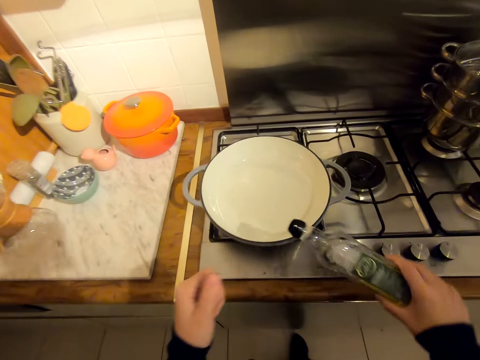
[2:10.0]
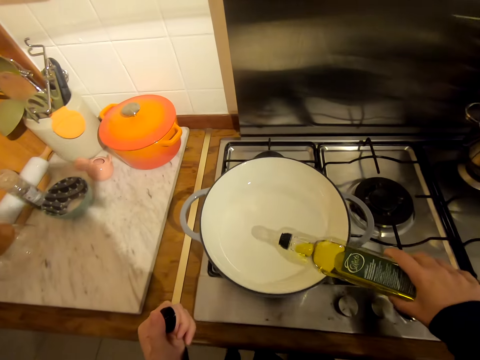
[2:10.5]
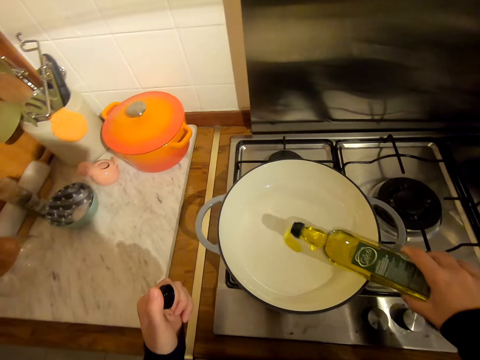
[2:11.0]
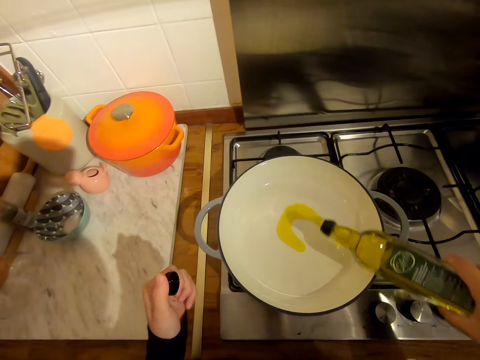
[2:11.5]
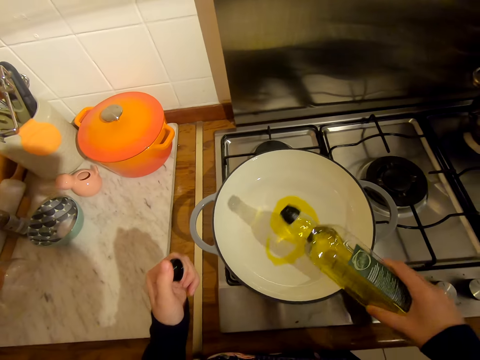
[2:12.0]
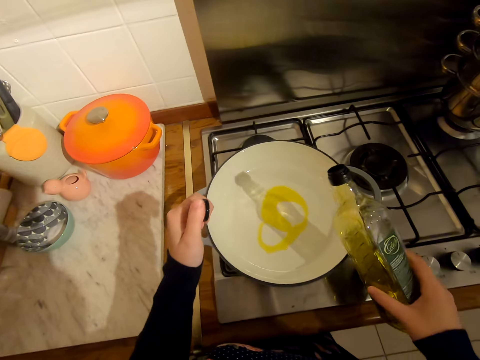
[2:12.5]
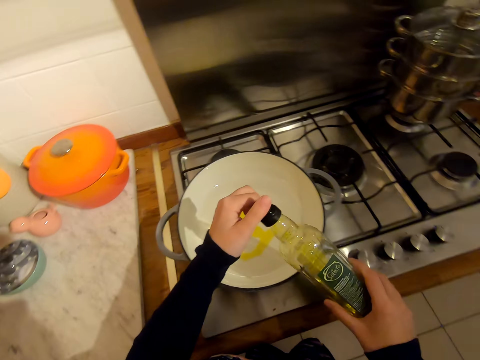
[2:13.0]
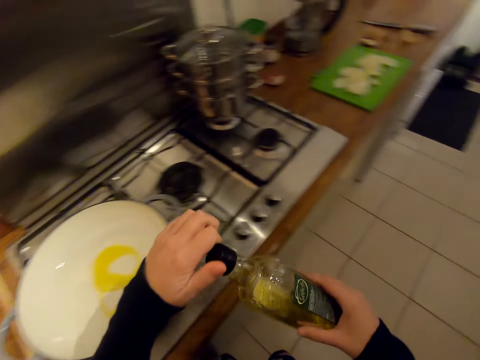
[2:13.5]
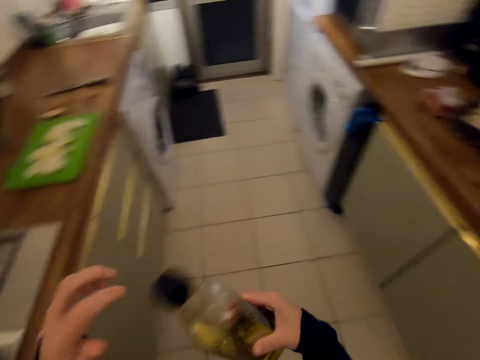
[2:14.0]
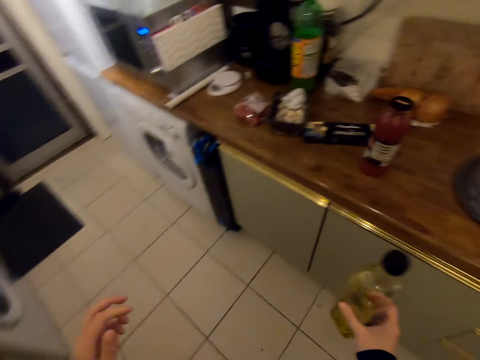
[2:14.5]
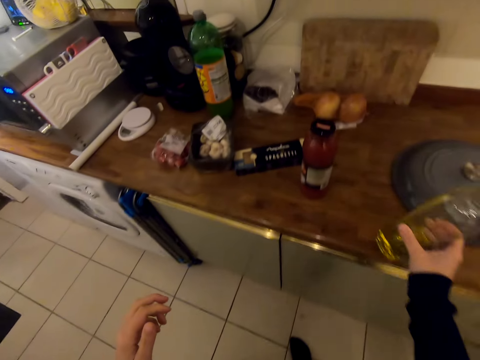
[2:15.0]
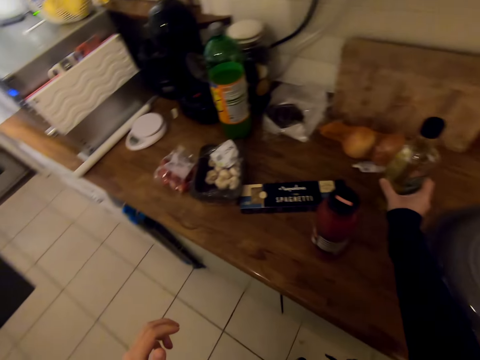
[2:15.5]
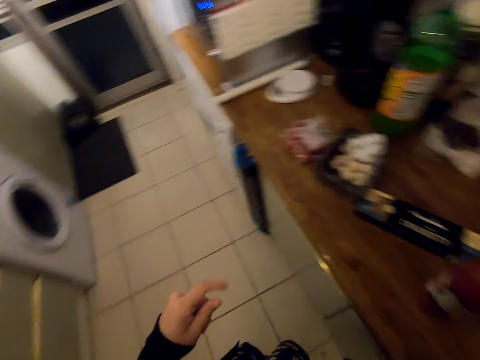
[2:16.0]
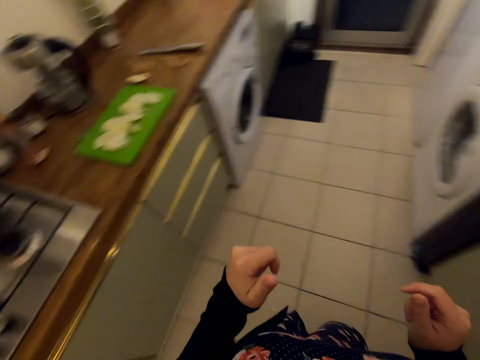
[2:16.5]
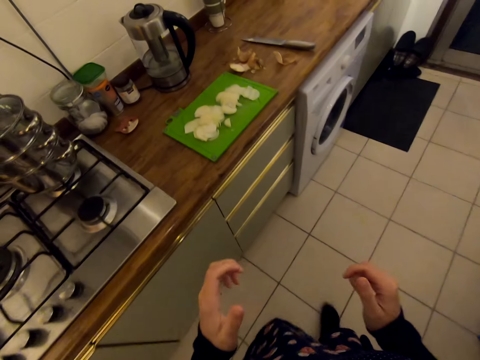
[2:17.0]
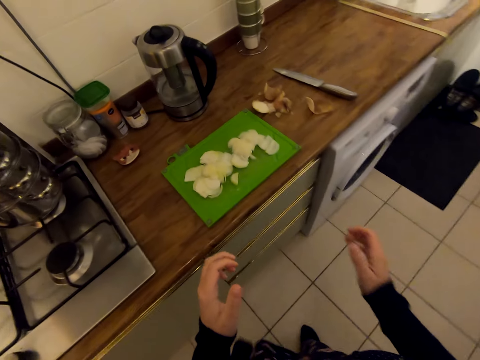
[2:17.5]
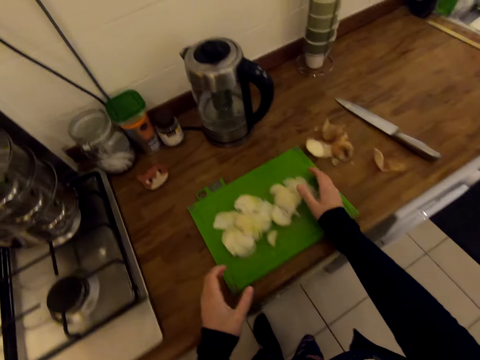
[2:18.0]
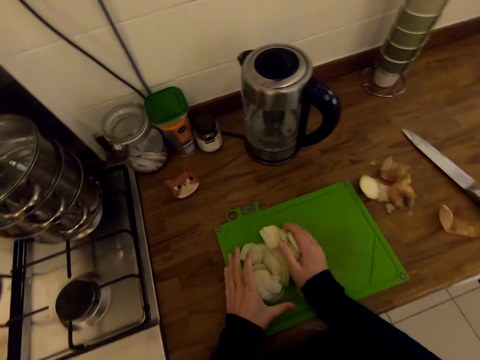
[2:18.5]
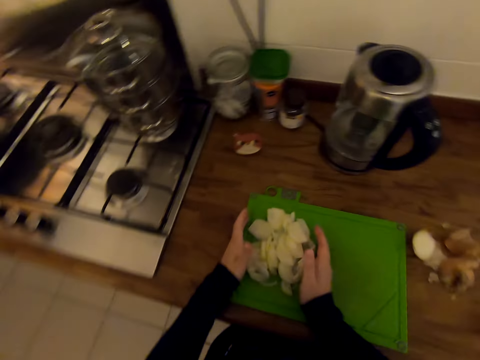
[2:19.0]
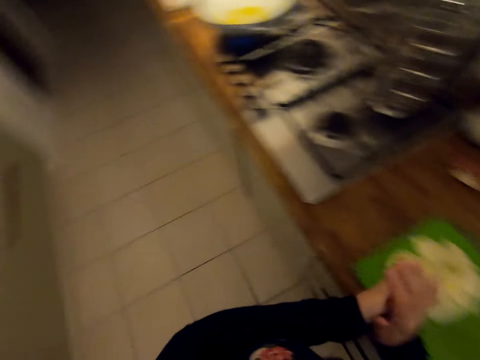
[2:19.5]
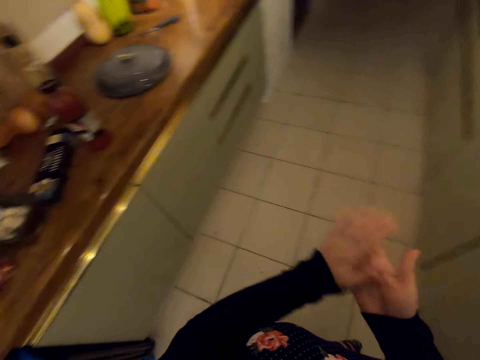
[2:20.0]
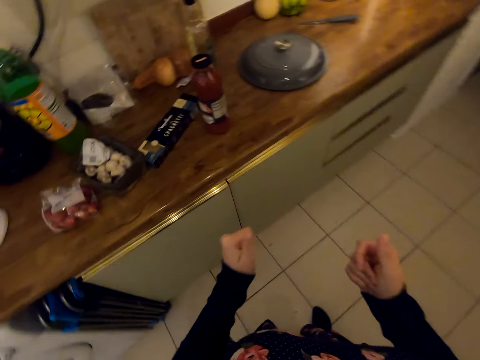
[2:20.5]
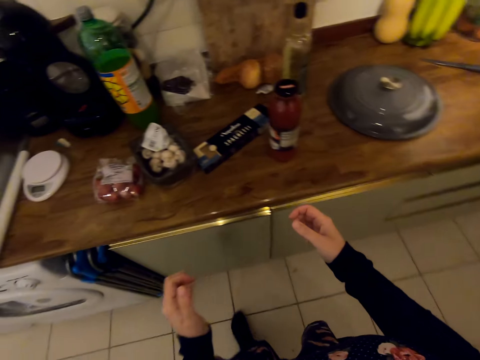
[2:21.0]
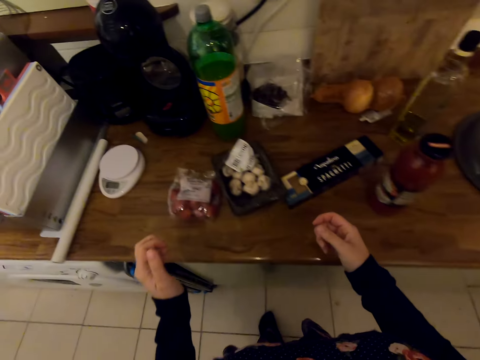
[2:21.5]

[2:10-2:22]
The camera wearer puts cooking oil in the saucepan. He closes the cooking oil bottle. He turns around. He puts the bottle on a kitchen slab. He walks on the floor. He turns around. He holds something on the chopping board with his hands. He gathers the cut onions. He turns around. He walks on the floor and rubs his hands.

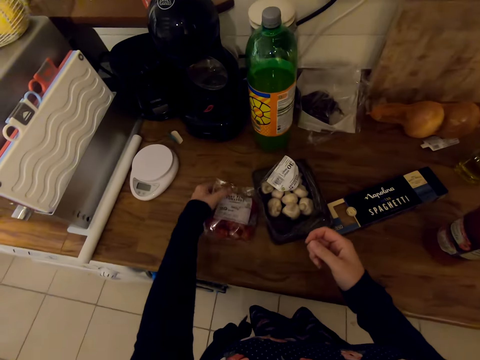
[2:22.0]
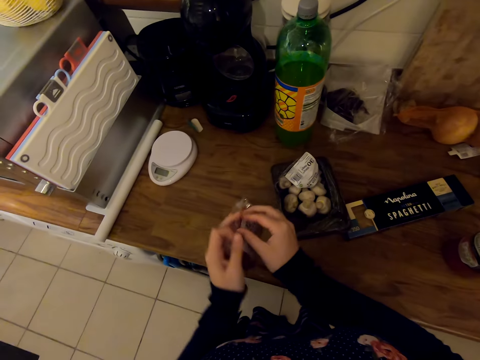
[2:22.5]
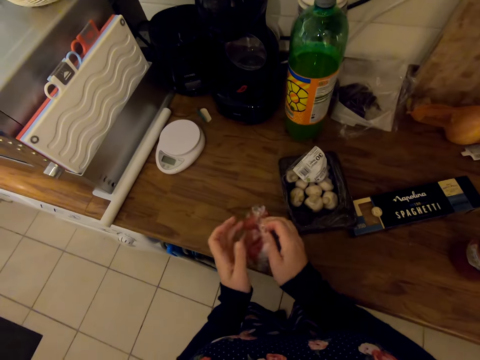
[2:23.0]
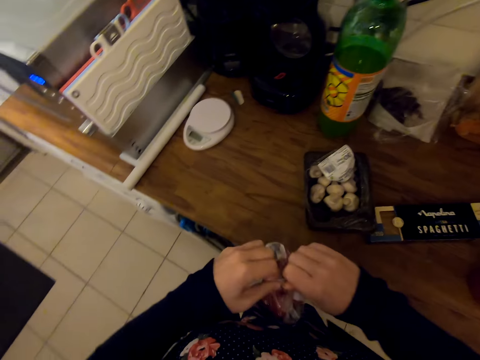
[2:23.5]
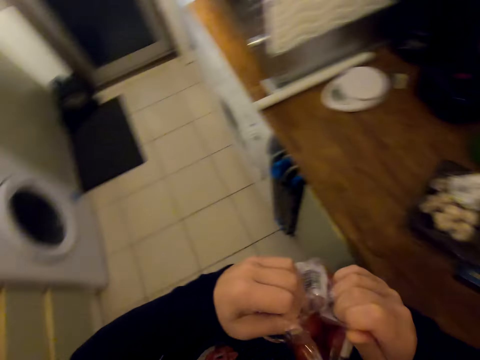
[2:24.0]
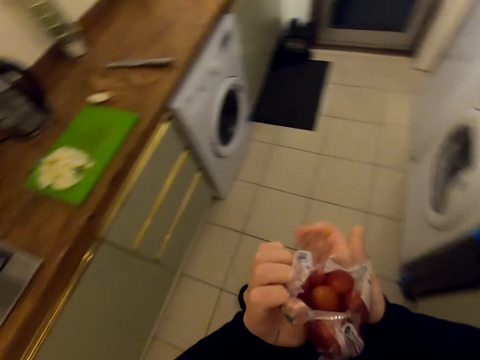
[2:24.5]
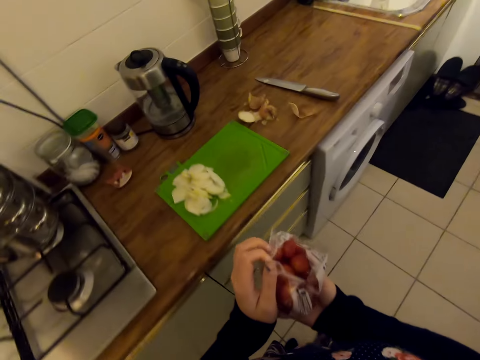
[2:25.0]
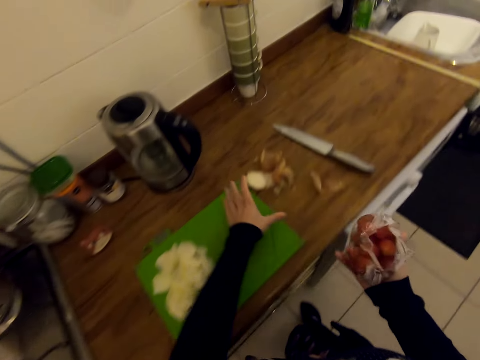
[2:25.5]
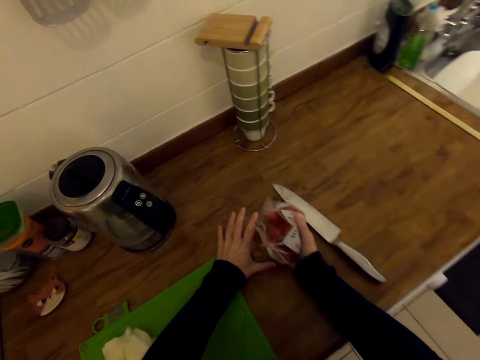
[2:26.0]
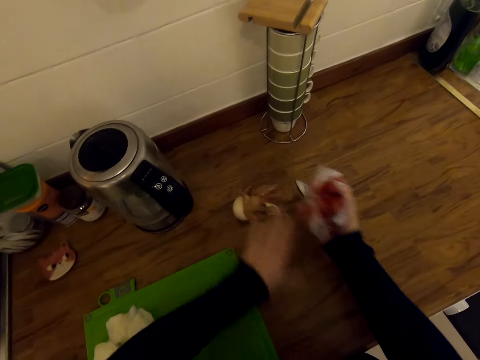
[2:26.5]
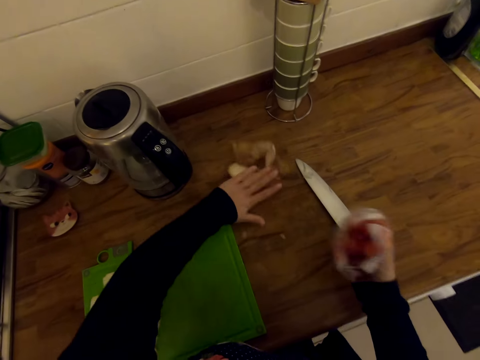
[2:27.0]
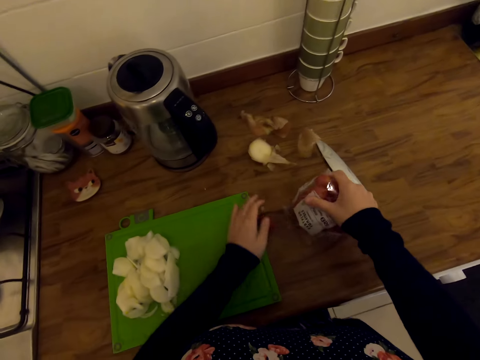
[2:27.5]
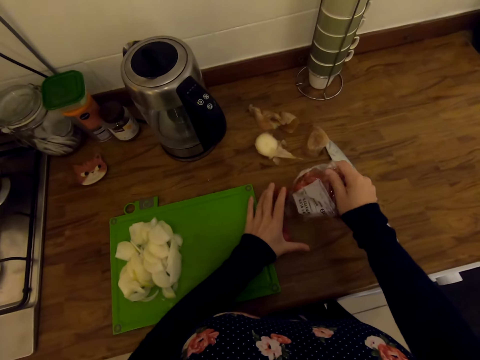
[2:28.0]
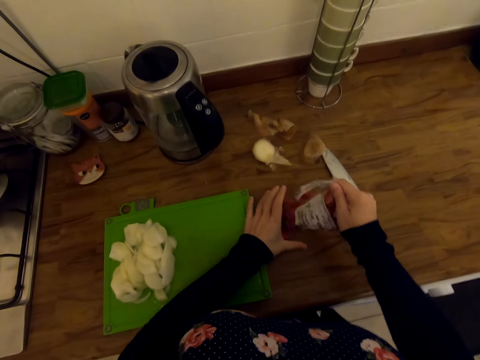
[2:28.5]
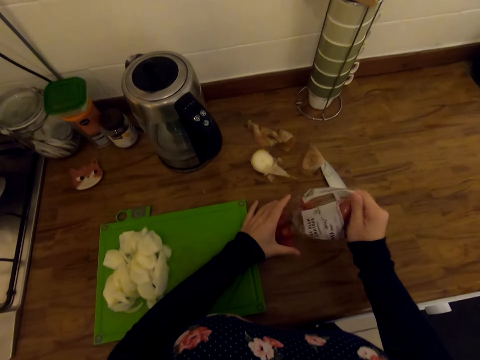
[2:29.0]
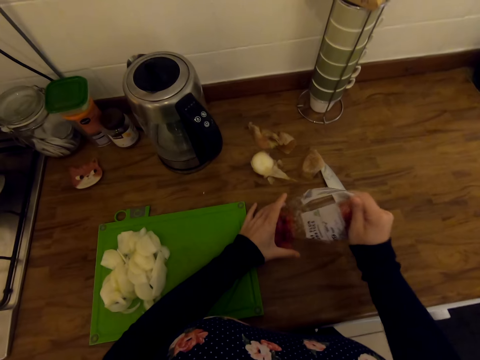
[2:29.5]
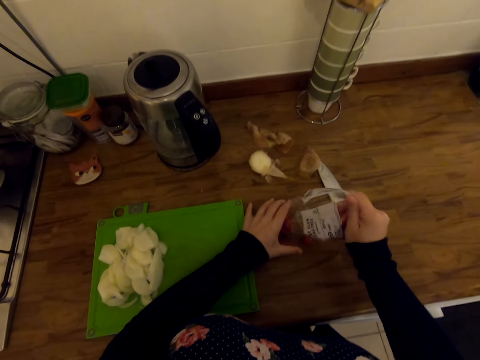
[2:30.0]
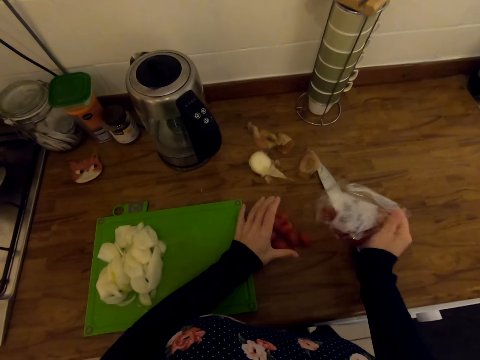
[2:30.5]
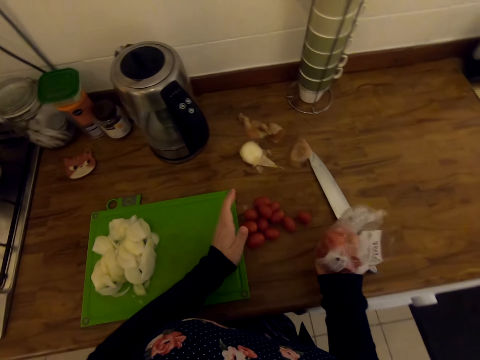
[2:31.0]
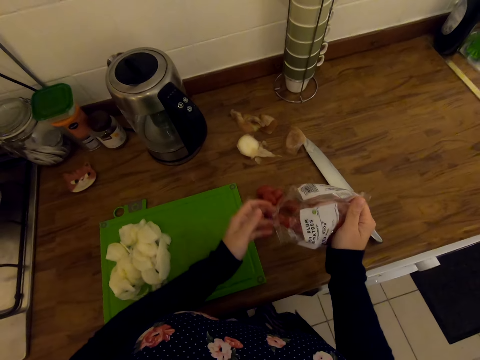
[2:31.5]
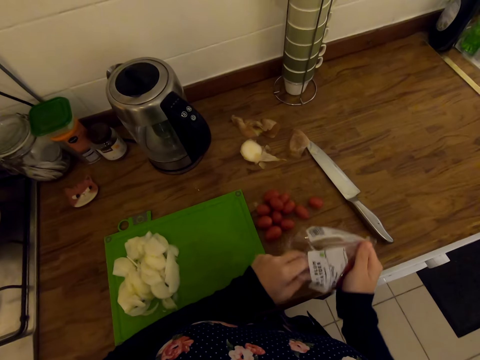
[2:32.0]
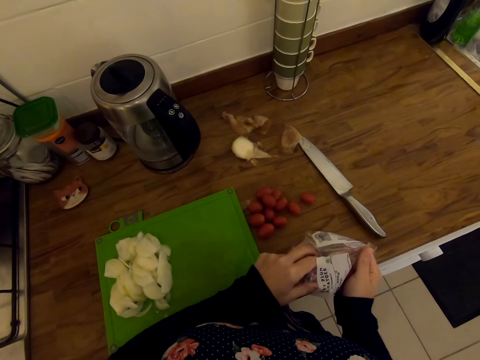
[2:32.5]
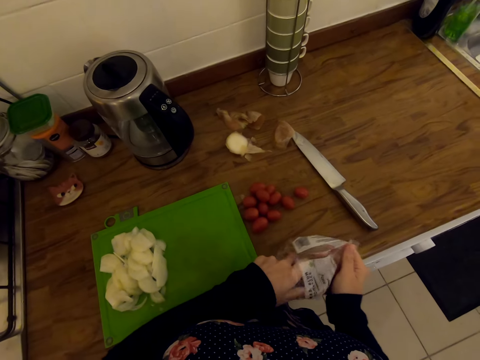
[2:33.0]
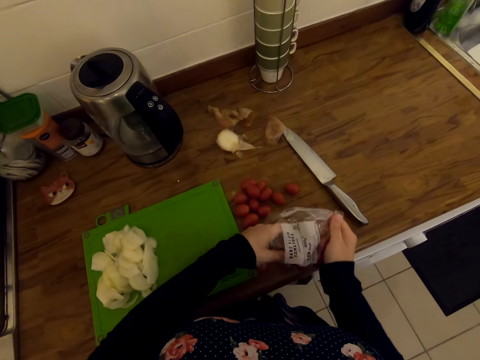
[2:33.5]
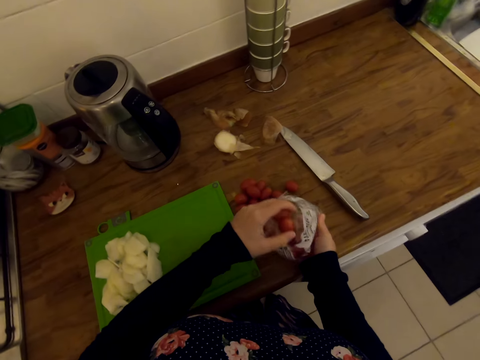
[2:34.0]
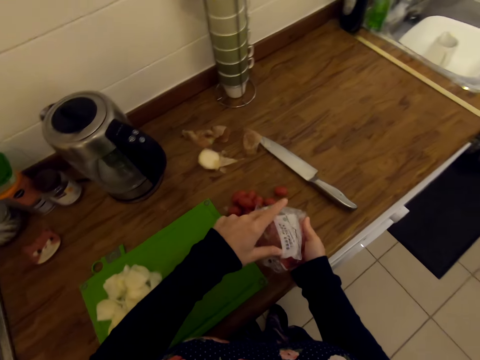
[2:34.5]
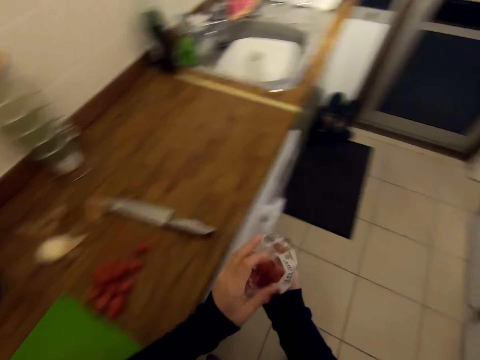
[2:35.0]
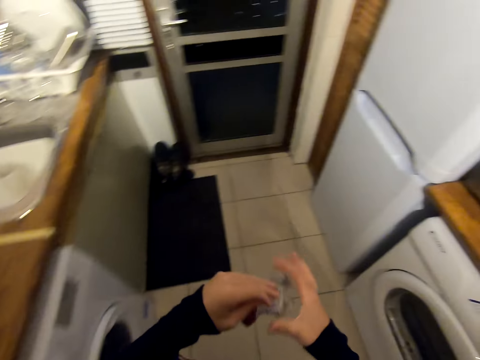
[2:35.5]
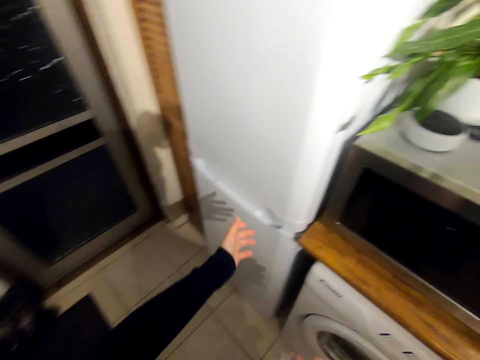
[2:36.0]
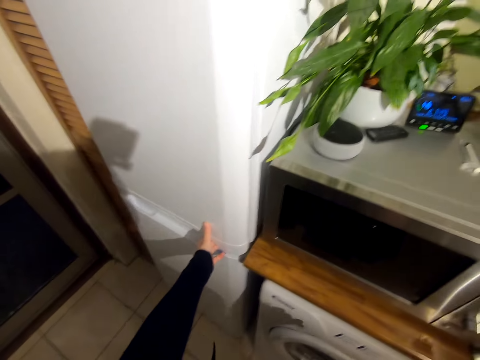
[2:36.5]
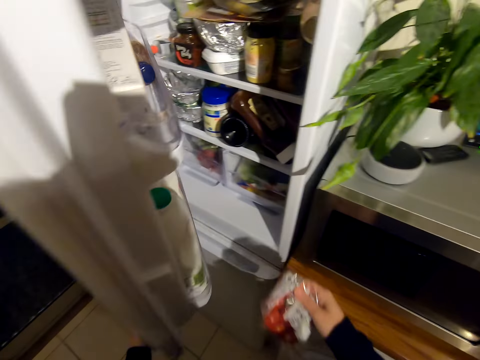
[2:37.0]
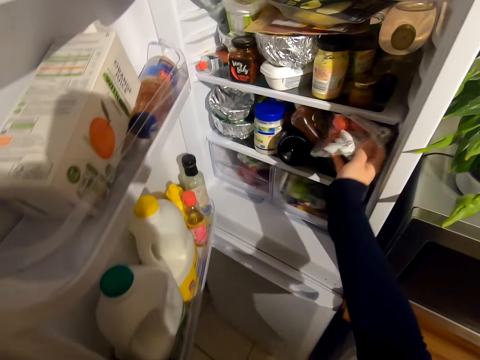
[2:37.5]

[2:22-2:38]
The camera wearer takes the packet of tomatoes on the countertop. They open the packet. They turn around. They move the onion peels. They wipe the kitchen slab. They put the tomatoes on the kitchen slab. They take more tomatoes. They put back the tomatoes on the packet. They walk on the floor. They turn around. They open the fridge.
